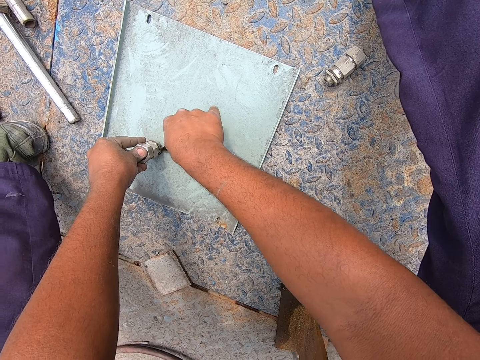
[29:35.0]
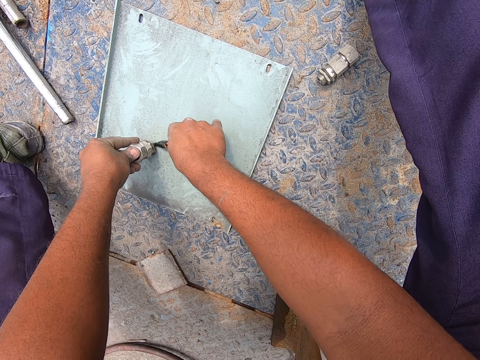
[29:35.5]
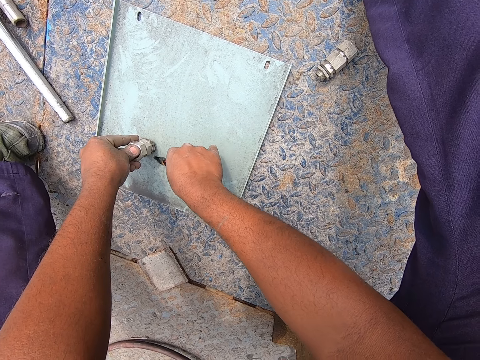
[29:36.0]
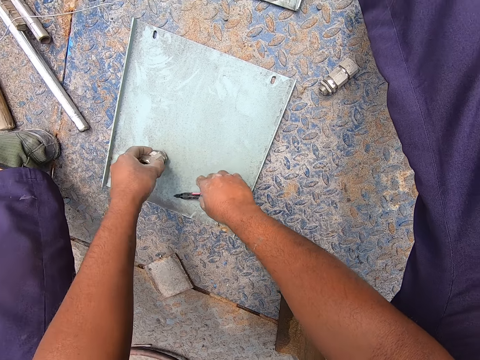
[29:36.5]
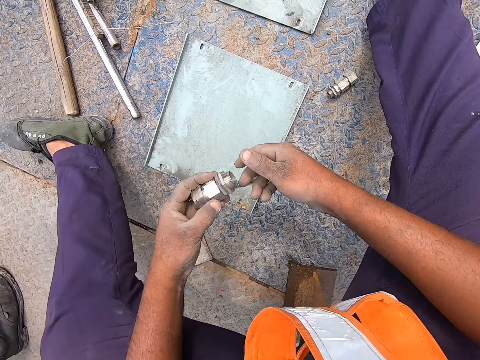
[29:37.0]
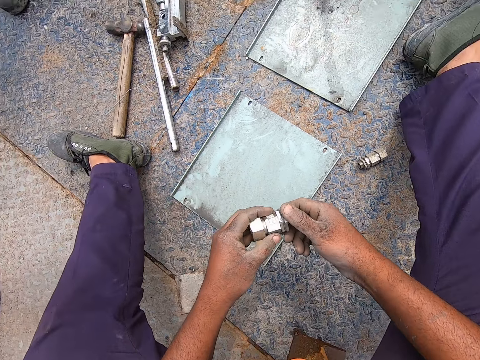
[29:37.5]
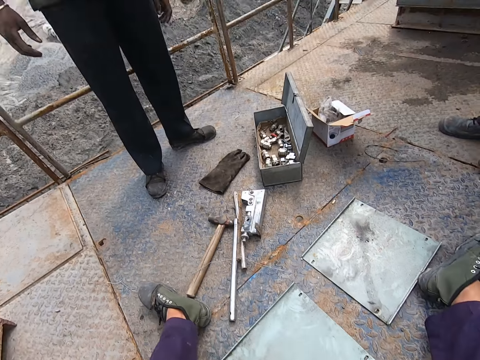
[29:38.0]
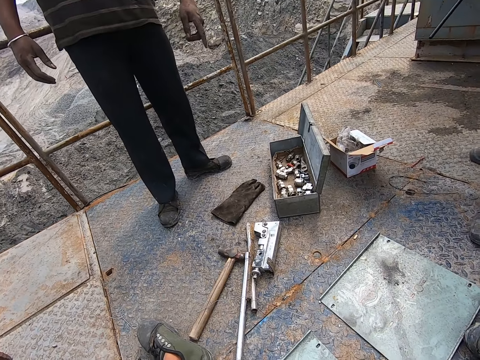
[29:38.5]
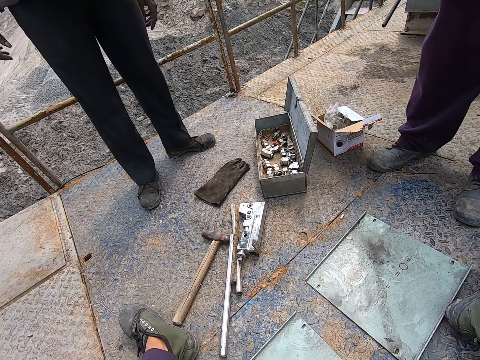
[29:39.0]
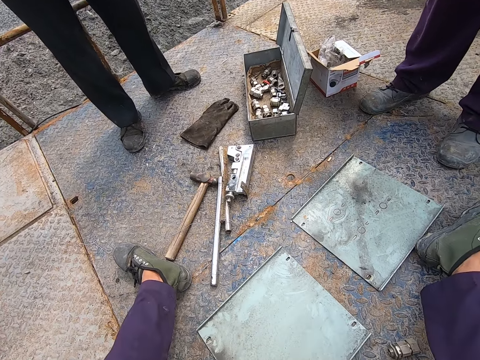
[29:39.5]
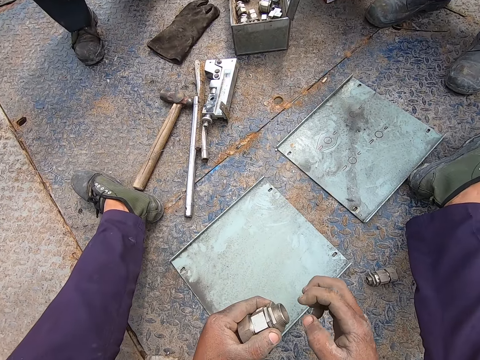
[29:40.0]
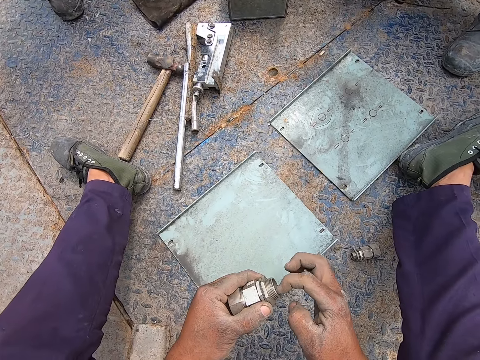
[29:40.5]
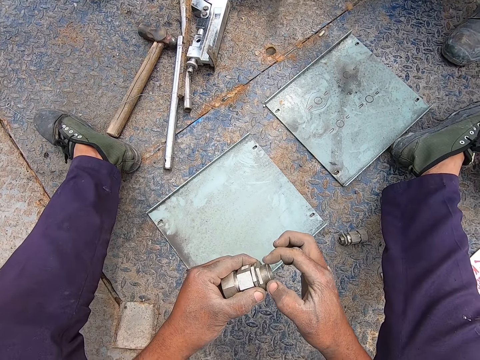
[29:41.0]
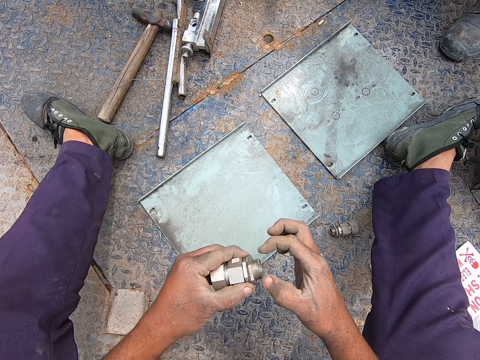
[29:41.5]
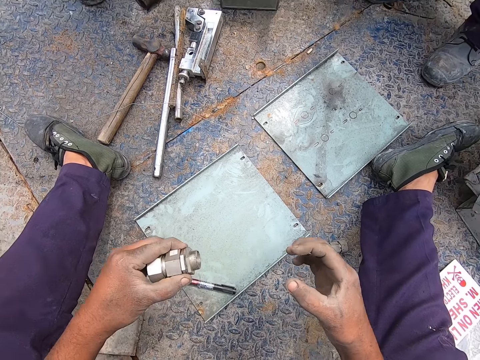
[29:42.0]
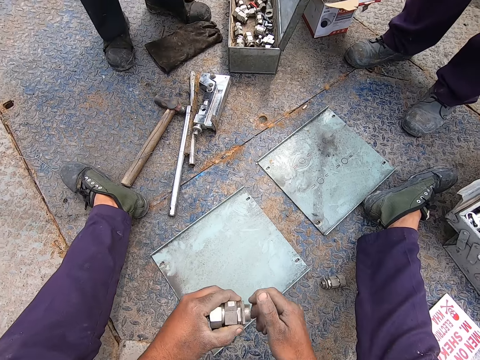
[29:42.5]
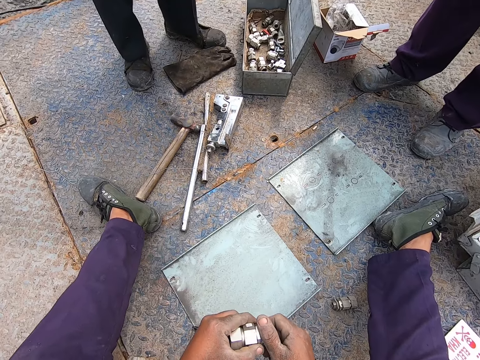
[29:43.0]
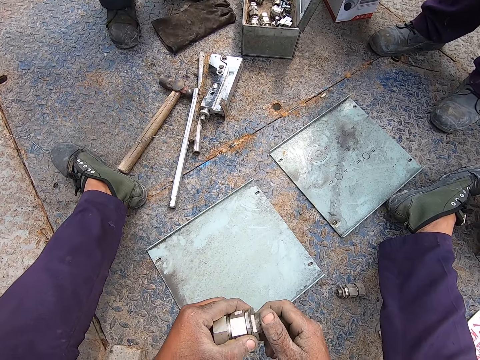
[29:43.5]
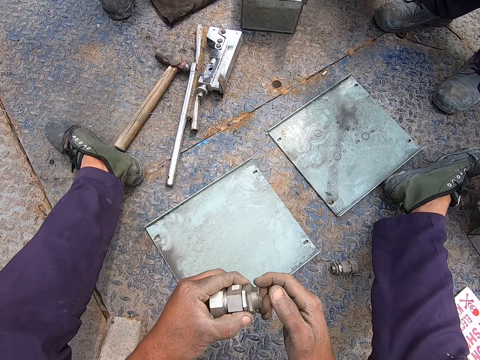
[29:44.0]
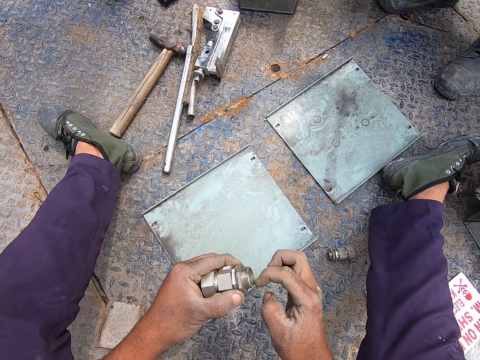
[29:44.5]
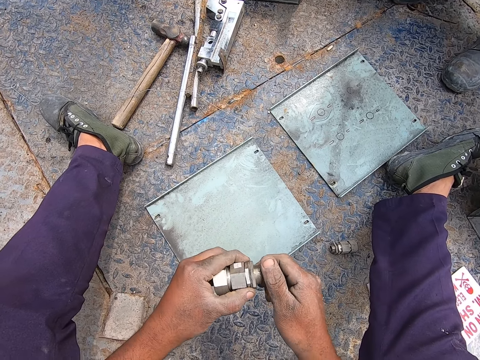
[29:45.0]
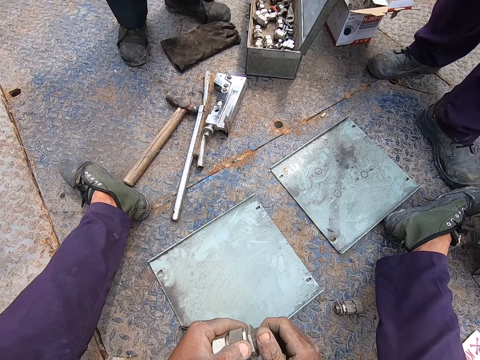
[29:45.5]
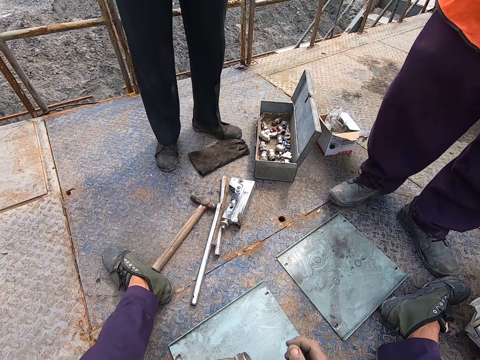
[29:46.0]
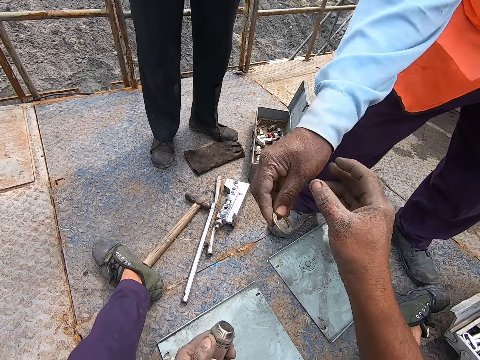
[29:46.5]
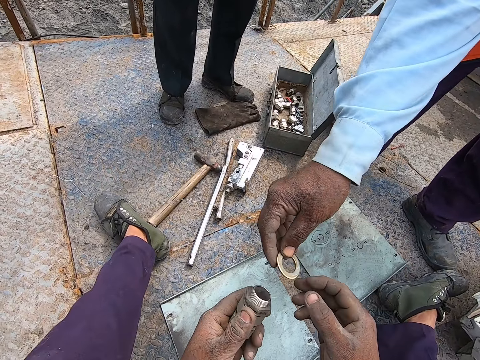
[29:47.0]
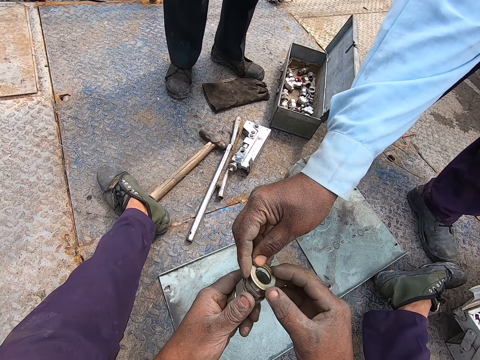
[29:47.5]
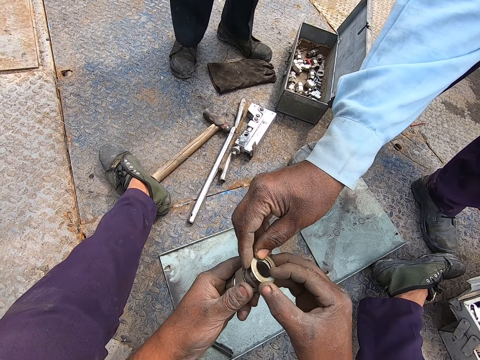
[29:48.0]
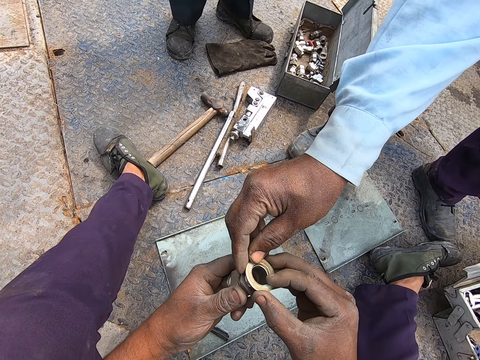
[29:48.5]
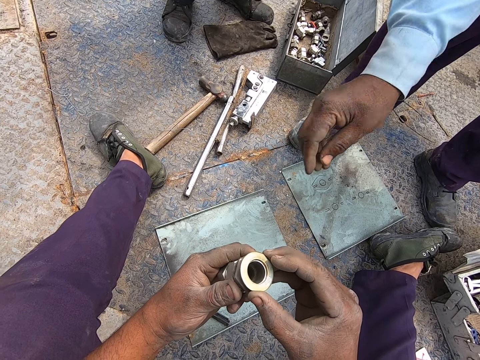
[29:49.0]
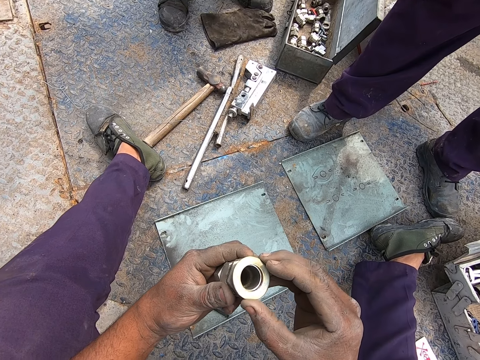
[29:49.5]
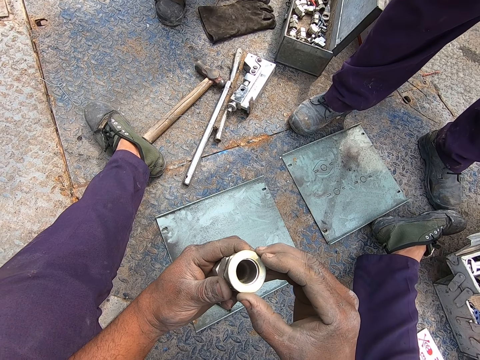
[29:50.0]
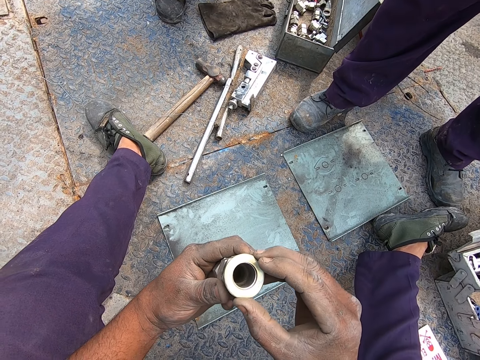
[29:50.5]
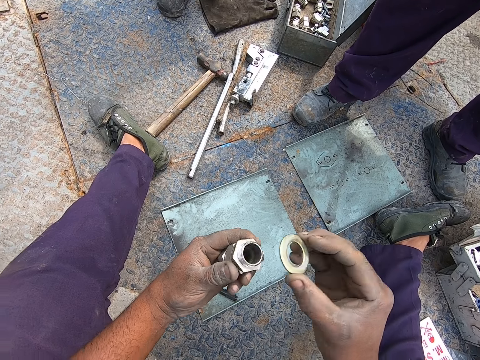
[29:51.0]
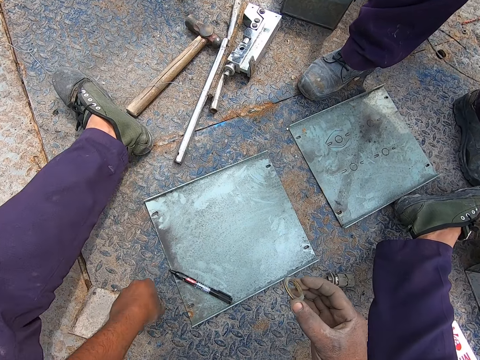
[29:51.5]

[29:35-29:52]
The camera wearer picks the nut from the metal. He picks the metal. He moves his hand. He takes a metal ring from a man. The man places the nut on the other nut. The camera wearer holds the nuts with both hands. He drops the nuts on the floor.
